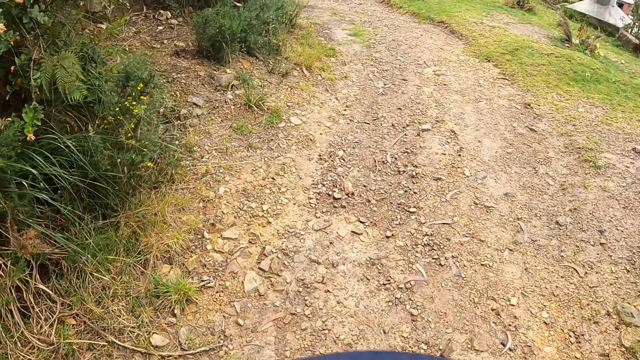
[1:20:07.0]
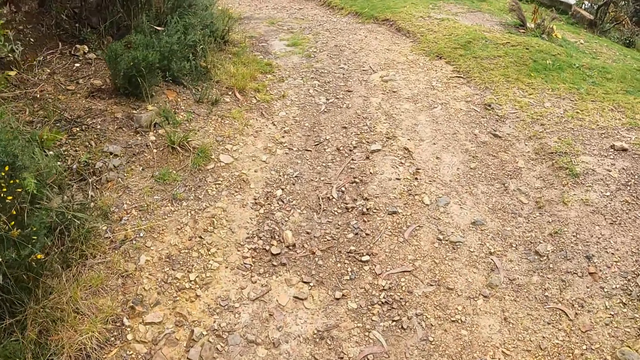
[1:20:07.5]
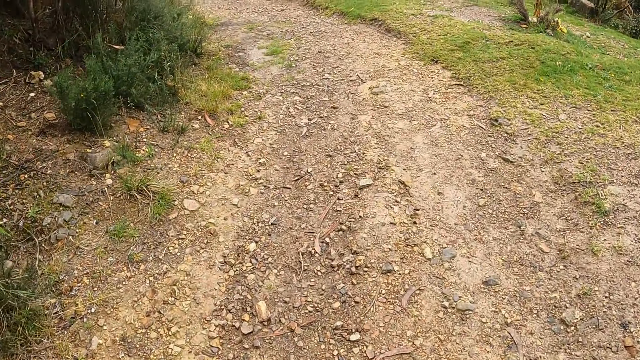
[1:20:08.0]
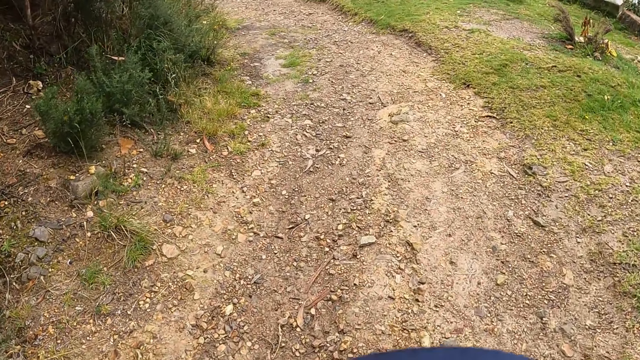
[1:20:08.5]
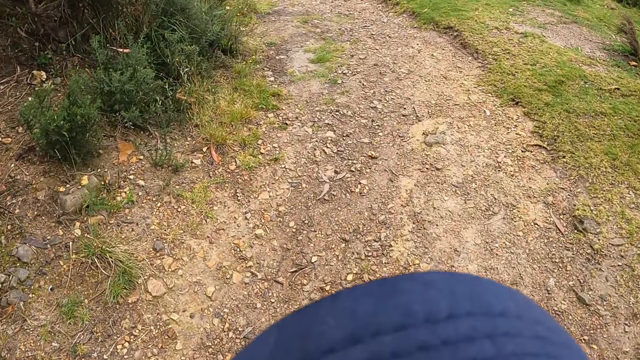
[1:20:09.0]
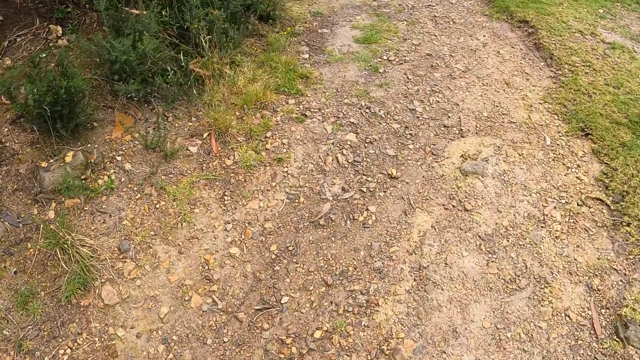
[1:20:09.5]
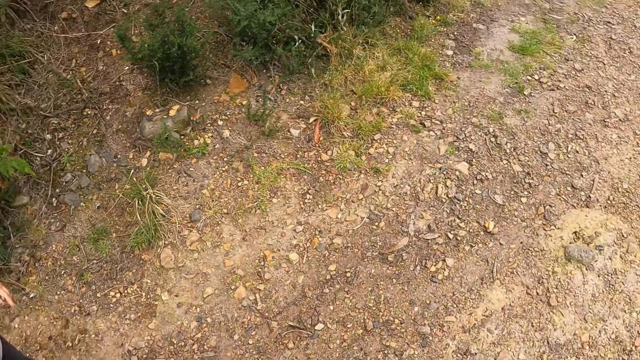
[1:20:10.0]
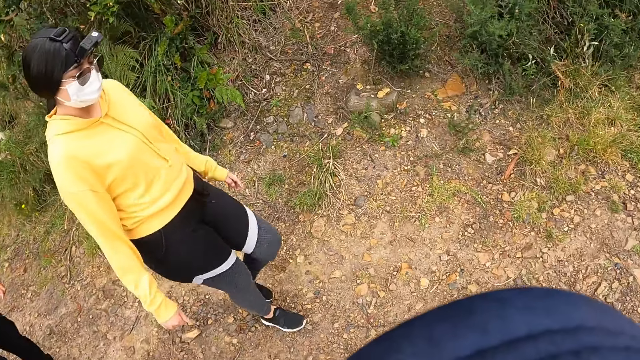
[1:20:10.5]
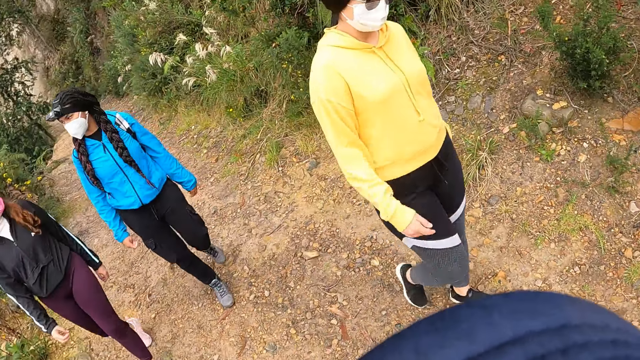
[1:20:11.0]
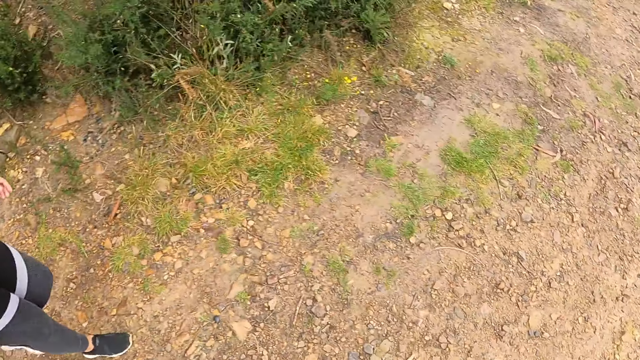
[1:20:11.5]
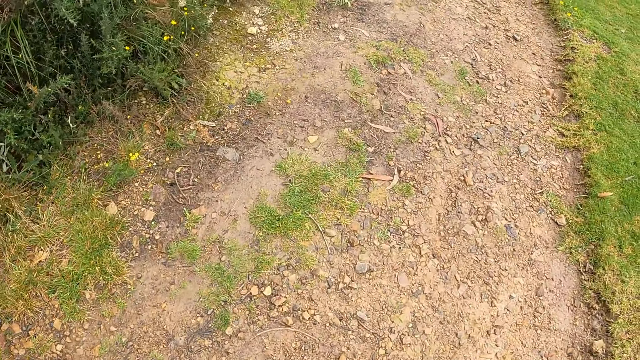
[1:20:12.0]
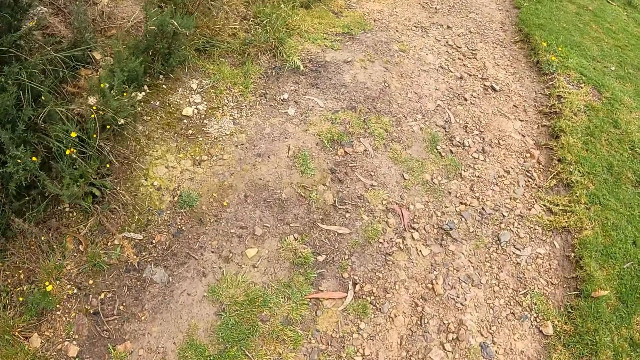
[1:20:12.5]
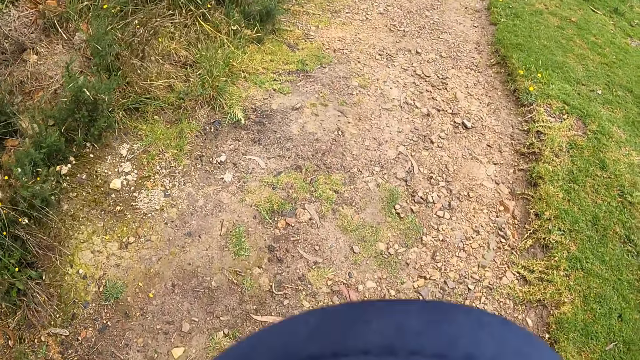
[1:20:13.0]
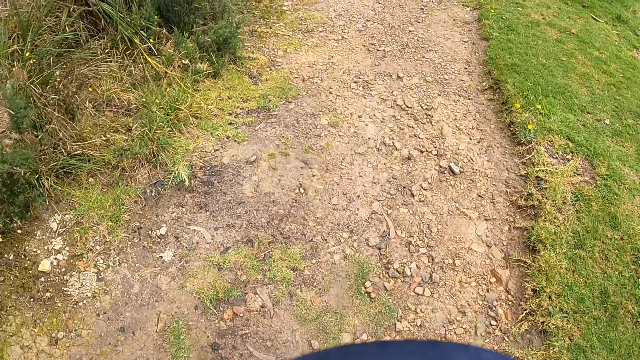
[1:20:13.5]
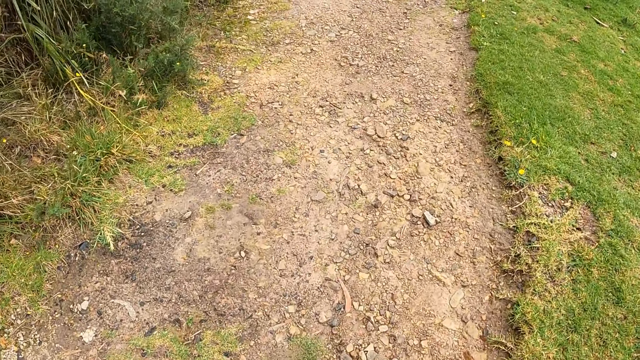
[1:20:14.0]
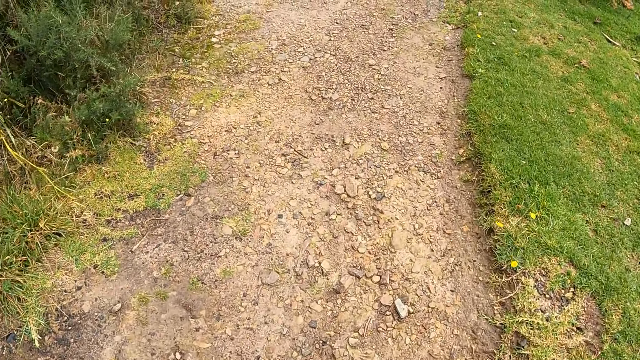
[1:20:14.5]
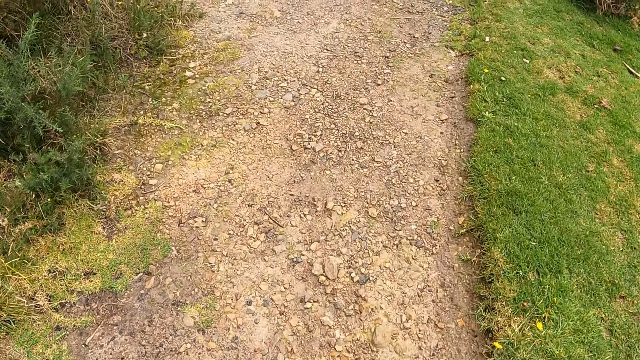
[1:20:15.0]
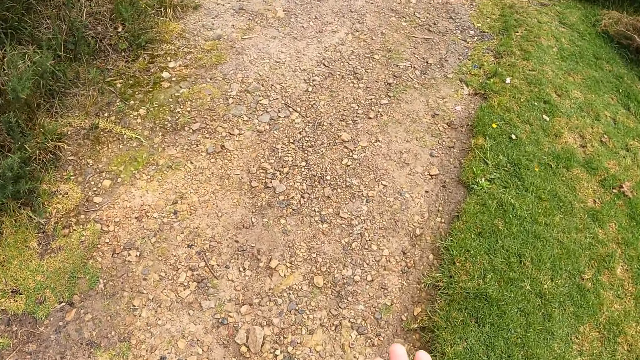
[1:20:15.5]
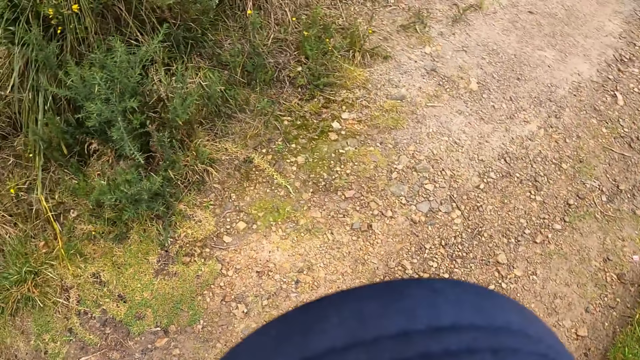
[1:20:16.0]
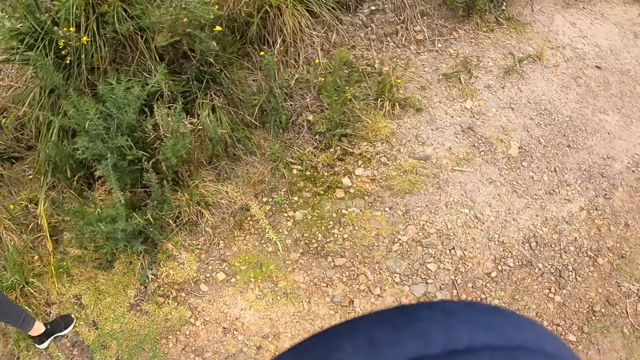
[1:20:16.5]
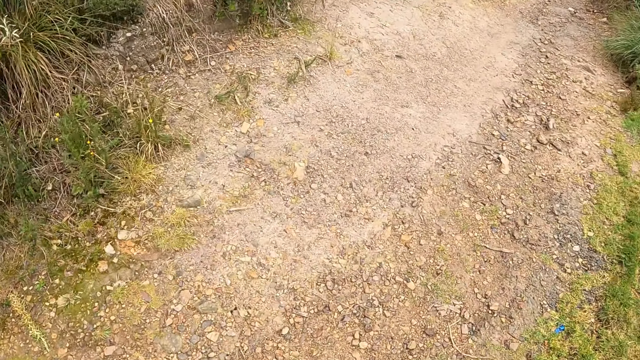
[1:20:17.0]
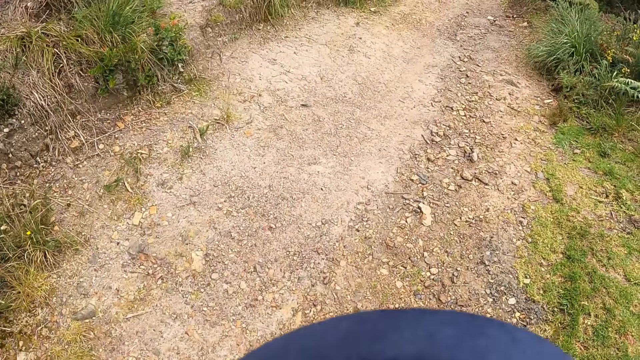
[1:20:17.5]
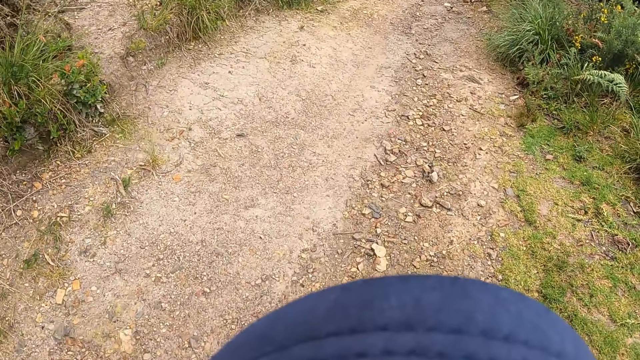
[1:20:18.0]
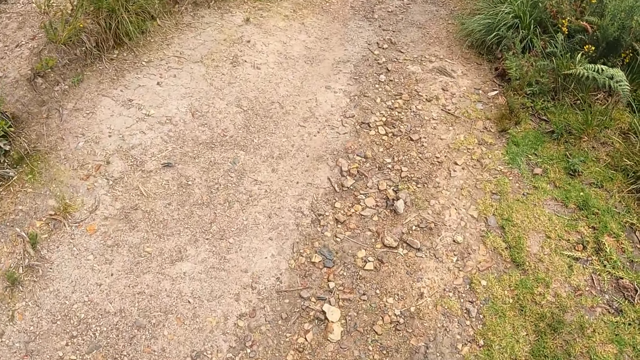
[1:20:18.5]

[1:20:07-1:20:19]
A woman turns. The camera wearer walks.

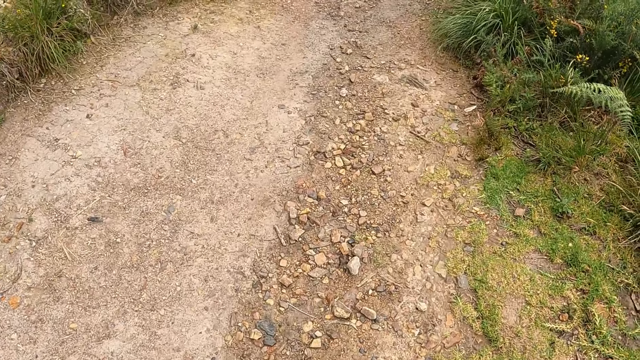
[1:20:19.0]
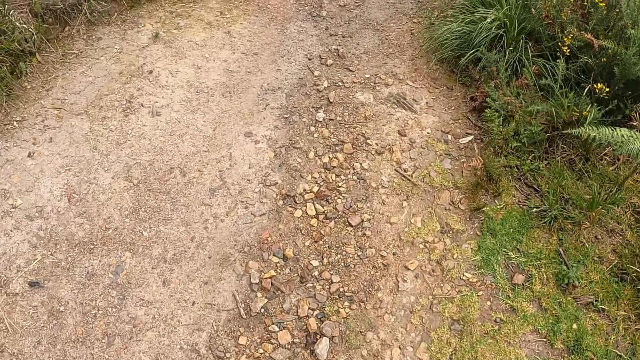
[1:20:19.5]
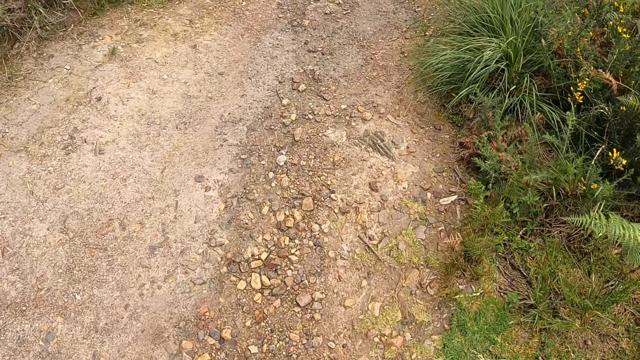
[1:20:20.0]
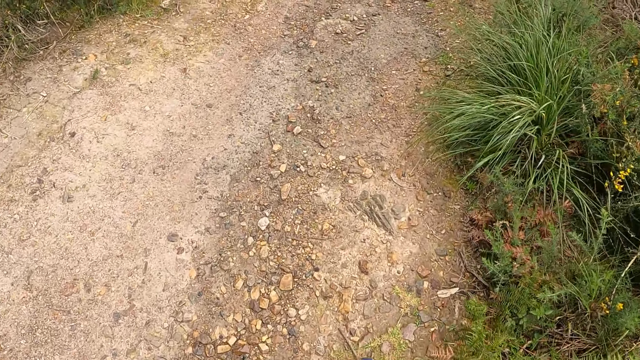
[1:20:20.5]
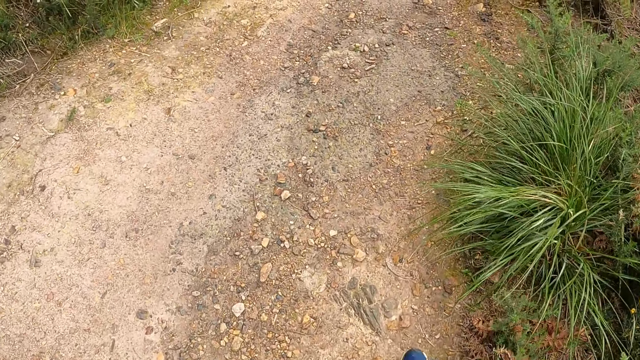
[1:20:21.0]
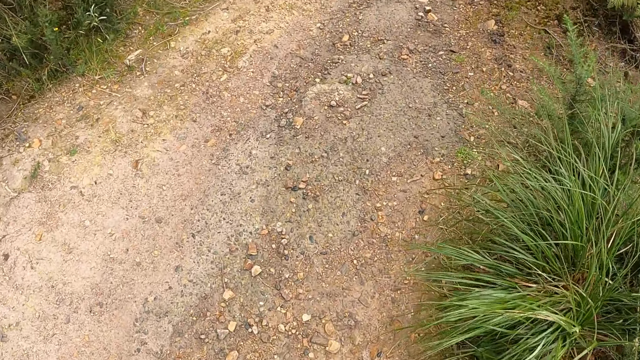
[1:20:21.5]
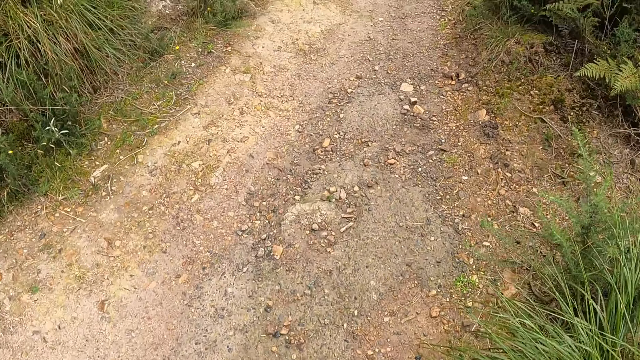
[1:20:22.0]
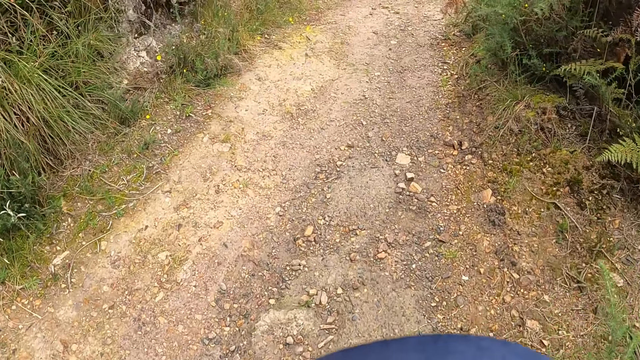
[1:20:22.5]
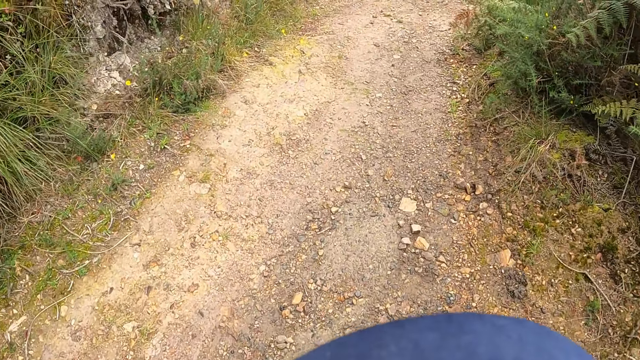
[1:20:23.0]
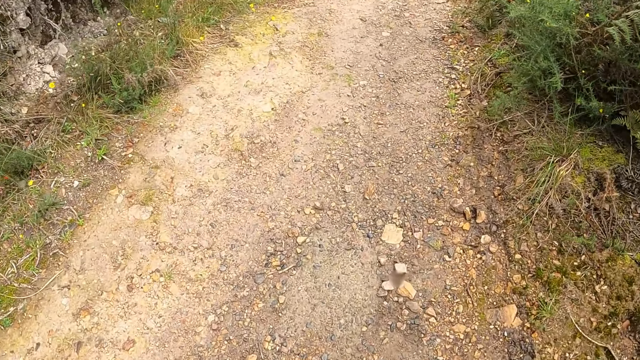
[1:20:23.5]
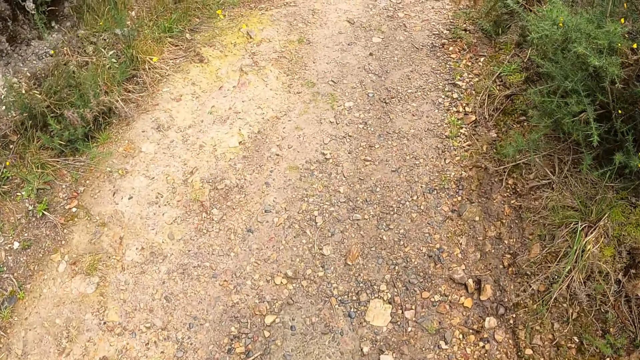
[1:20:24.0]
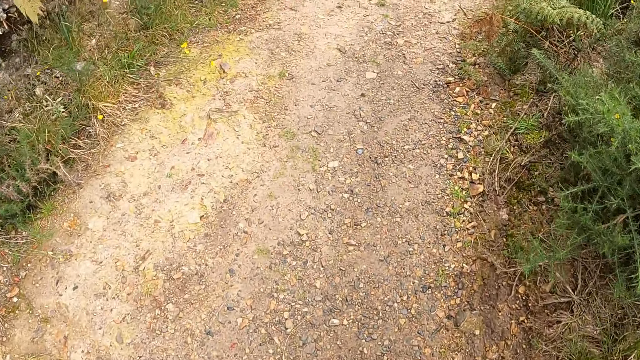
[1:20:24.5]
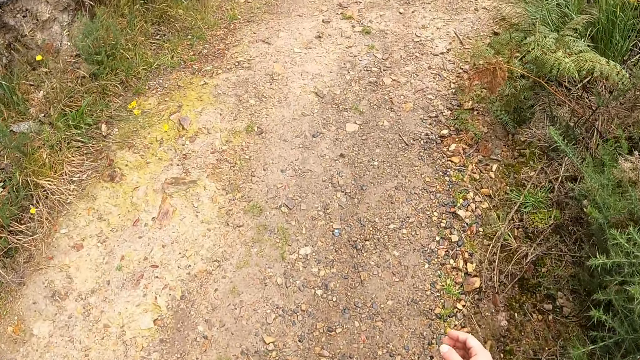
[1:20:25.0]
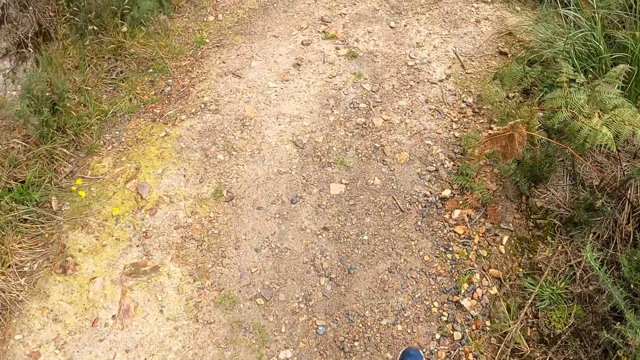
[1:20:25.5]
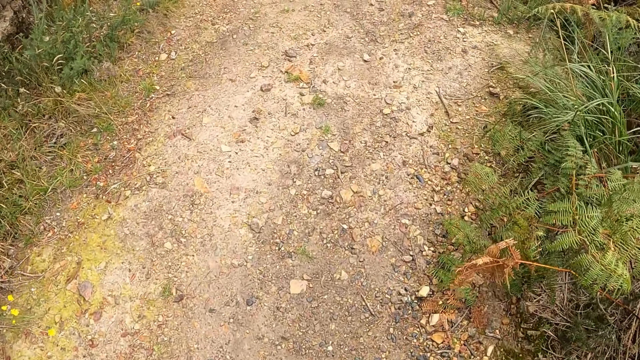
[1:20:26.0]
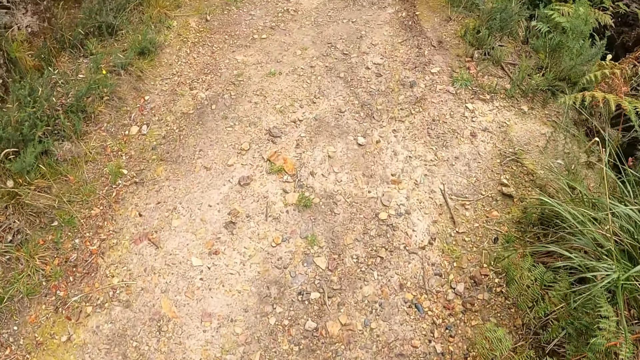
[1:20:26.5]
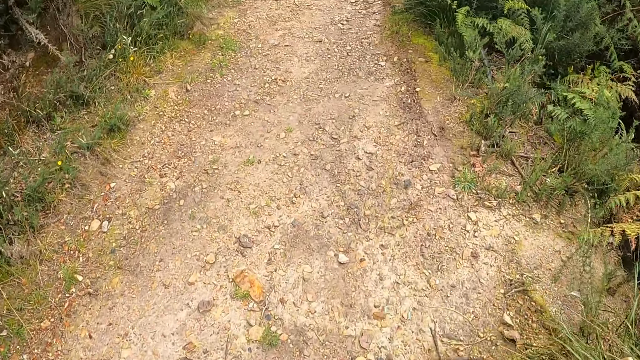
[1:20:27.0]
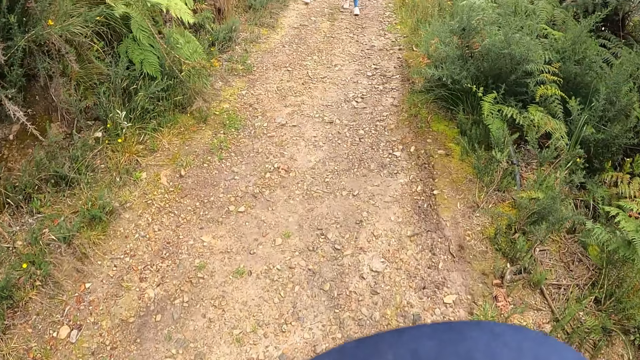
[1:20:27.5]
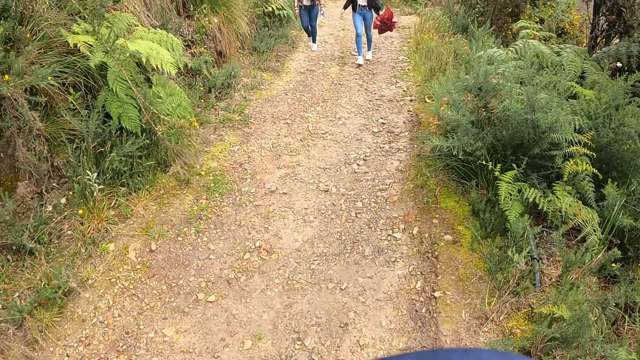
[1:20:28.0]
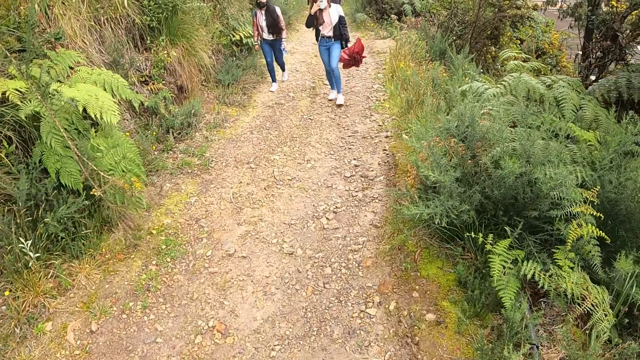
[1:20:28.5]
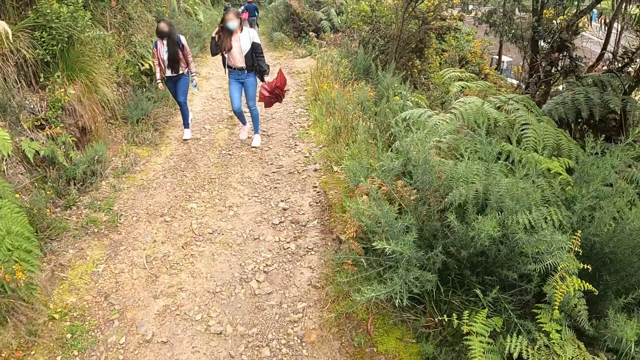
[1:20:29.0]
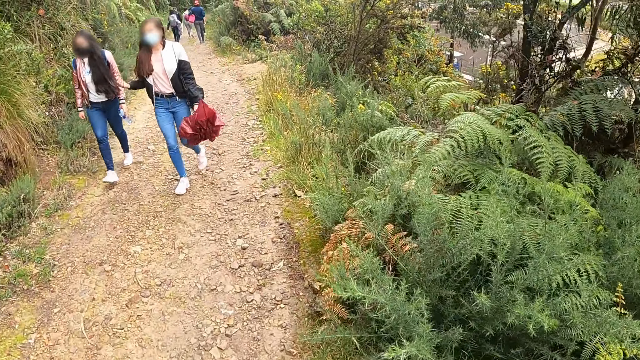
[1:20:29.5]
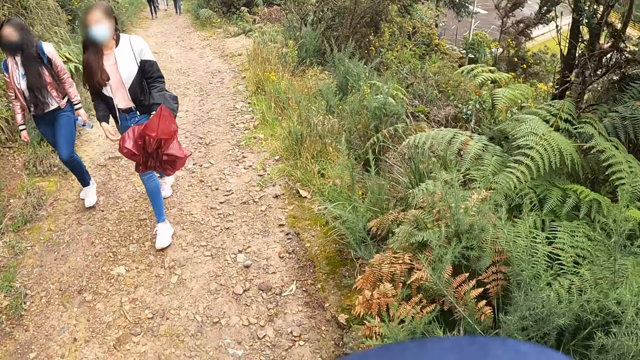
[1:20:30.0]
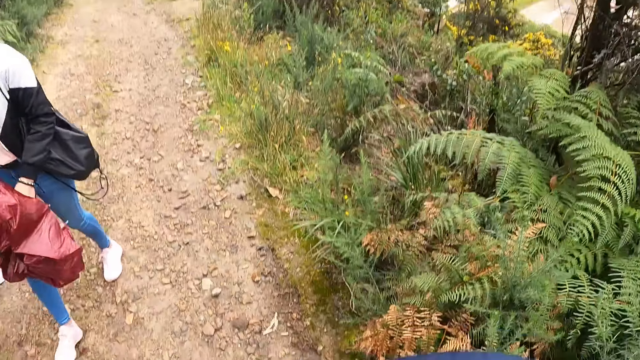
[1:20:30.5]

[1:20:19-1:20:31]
A woman touches the hair. A woman and another woman walk past the camera wearer.
